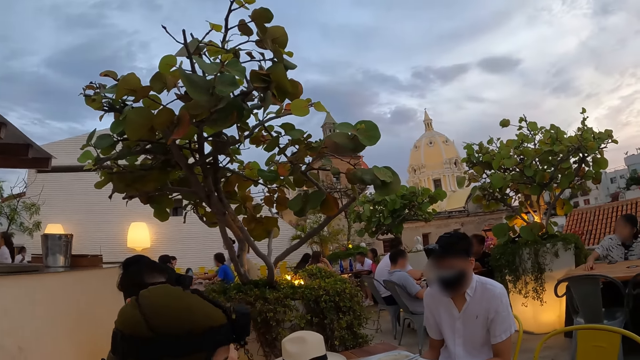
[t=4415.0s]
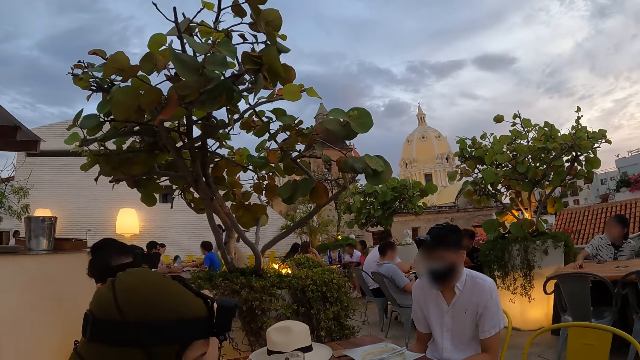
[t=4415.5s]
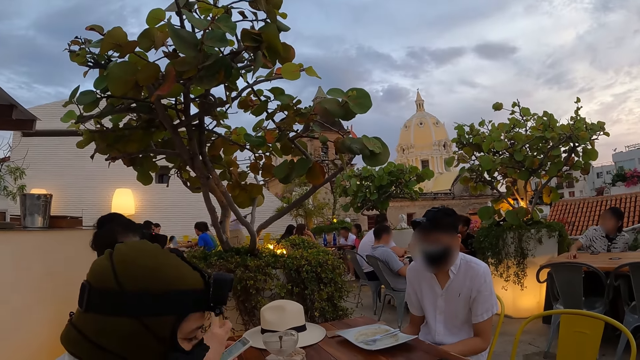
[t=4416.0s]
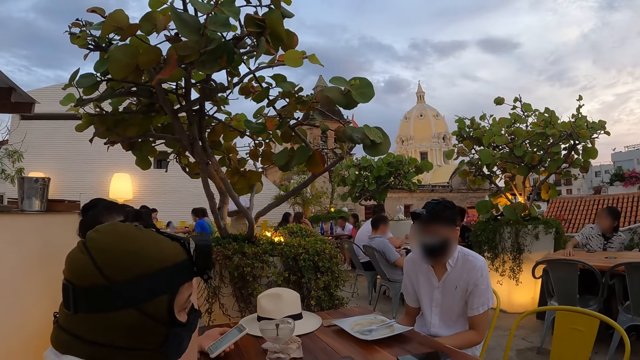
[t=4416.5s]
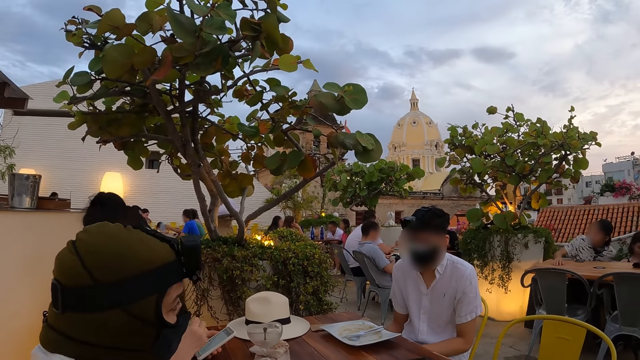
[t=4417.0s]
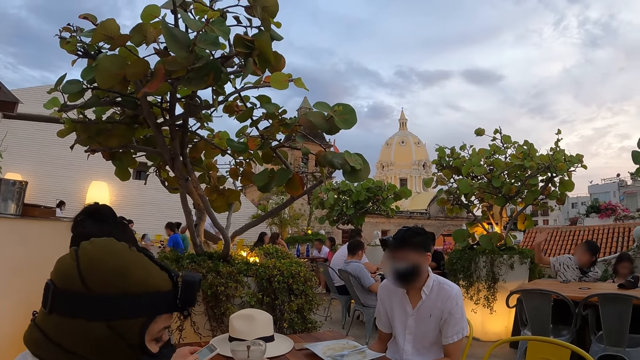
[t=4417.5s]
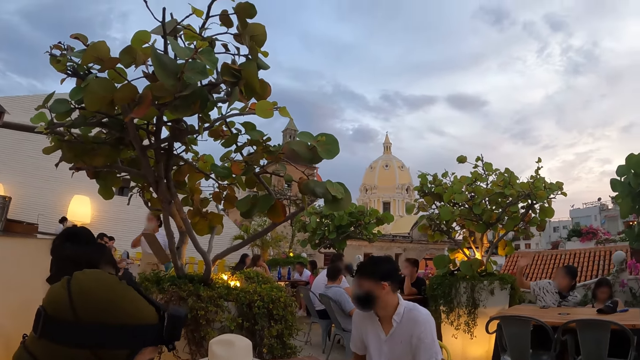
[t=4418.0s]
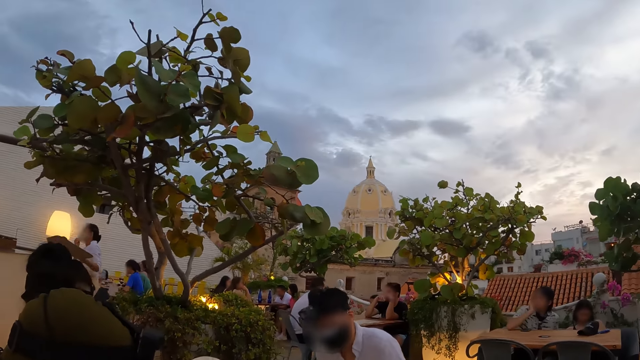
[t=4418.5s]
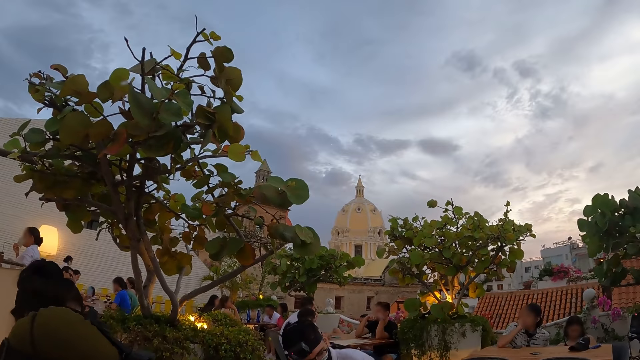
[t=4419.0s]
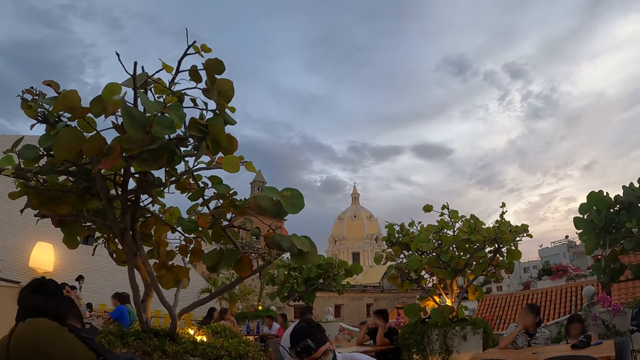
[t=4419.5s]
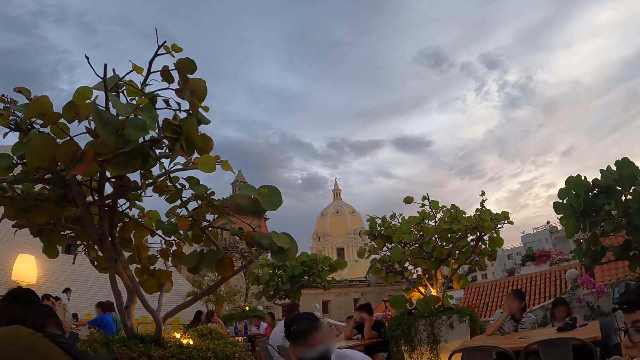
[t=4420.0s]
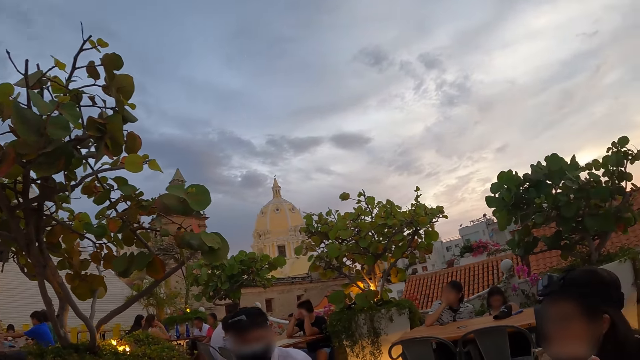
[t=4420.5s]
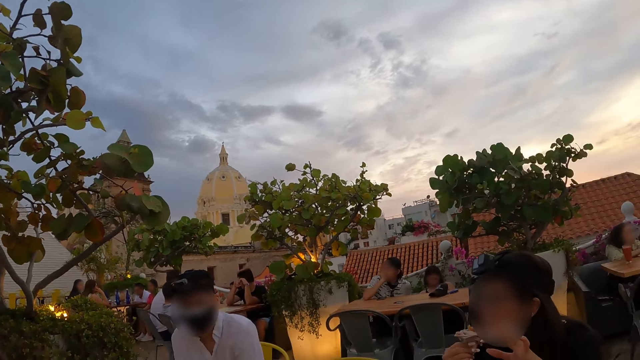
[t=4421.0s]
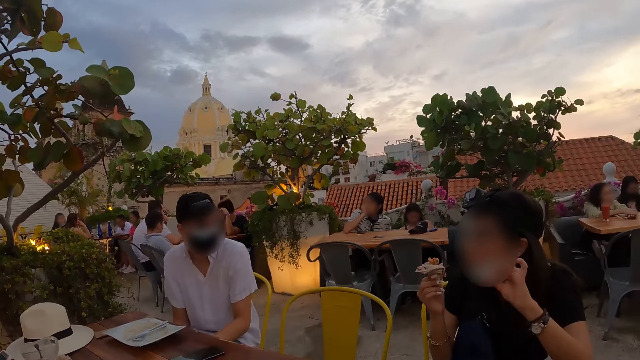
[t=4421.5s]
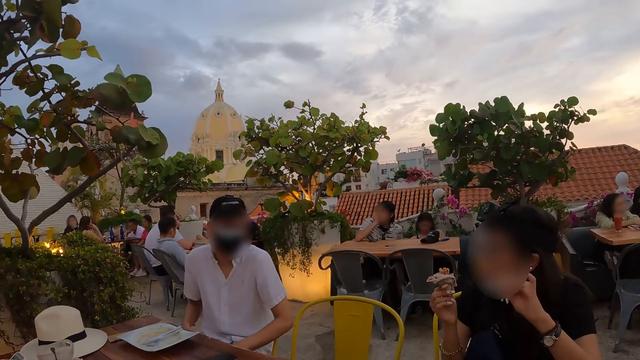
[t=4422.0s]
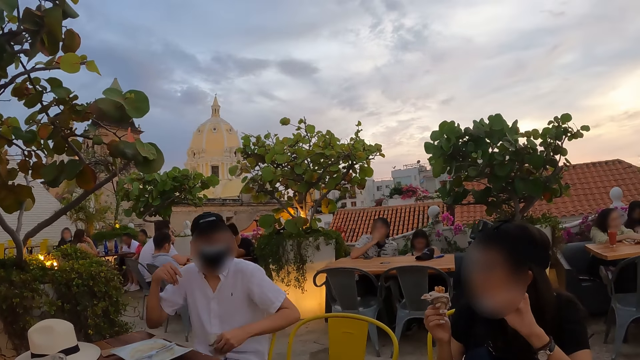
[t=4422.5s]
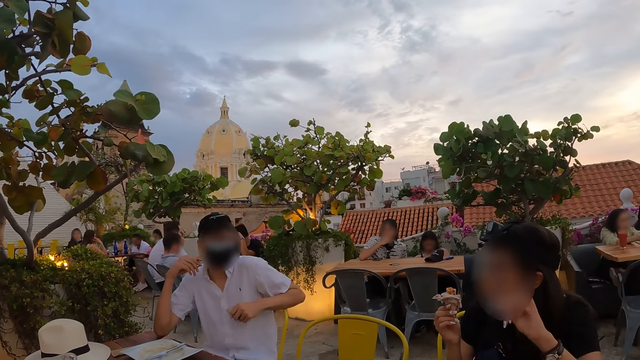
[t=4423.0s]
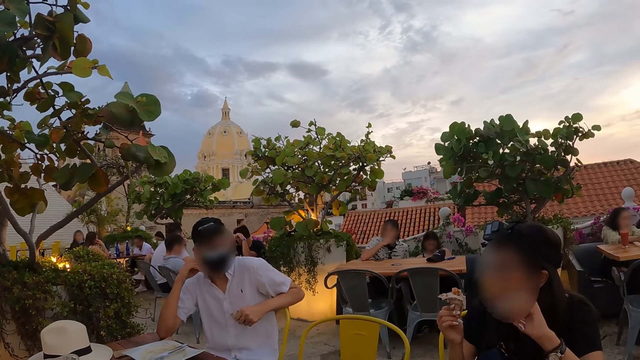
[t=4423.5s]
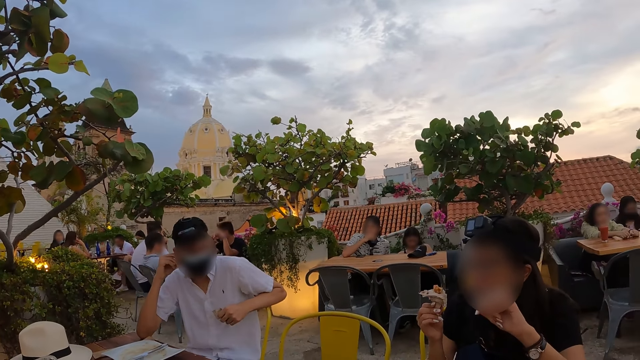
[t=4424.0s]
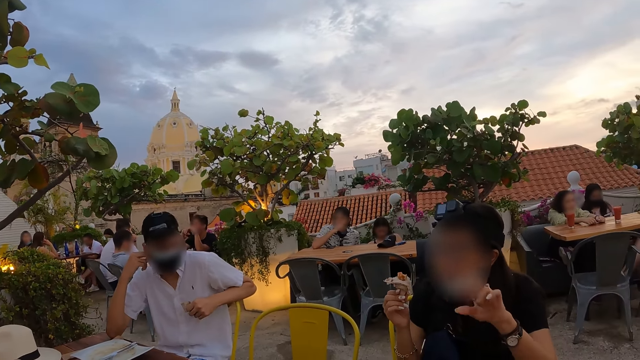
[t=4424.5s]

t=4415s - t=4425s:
A woman holds the phone in her left hand on the table. Another woman holds the sausage roll in her right hand. A man places his left hand on a chair in a restaurant.

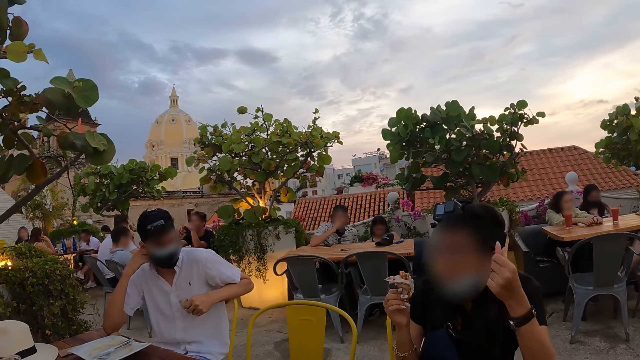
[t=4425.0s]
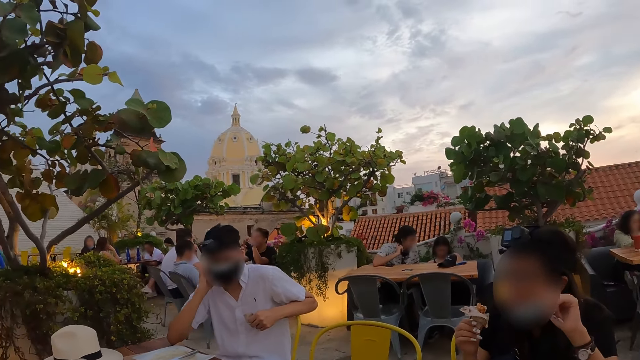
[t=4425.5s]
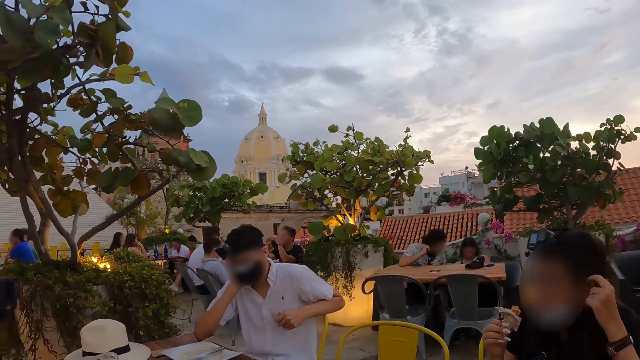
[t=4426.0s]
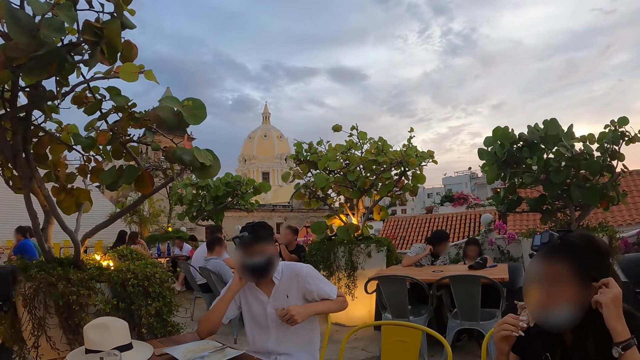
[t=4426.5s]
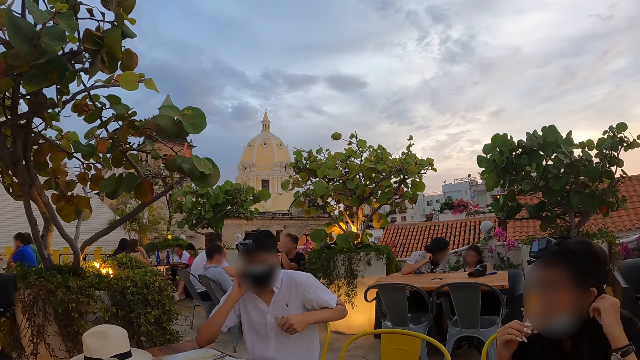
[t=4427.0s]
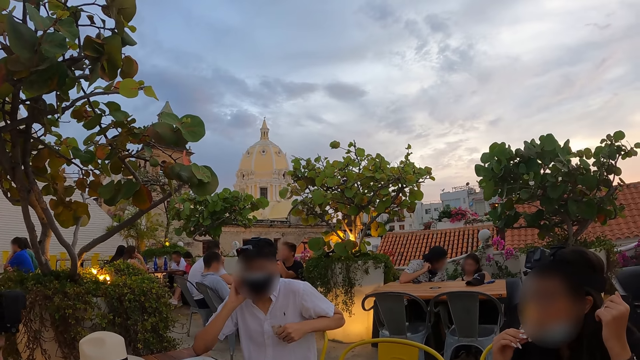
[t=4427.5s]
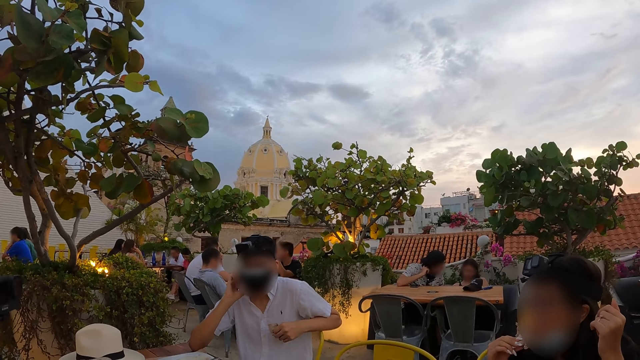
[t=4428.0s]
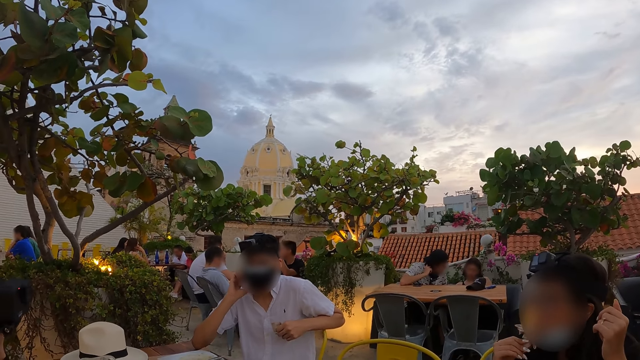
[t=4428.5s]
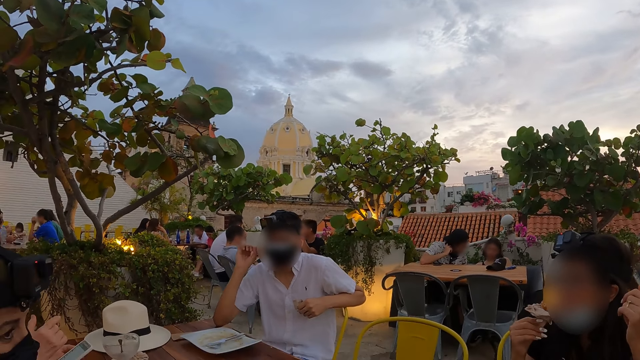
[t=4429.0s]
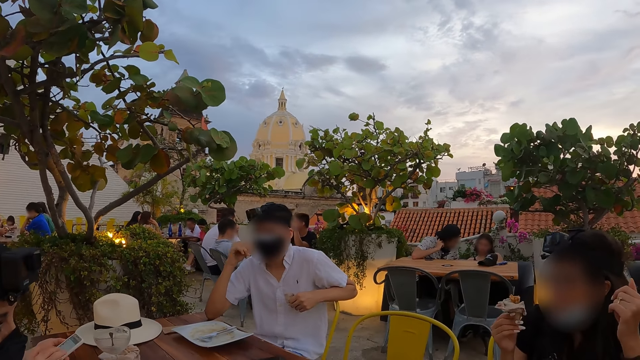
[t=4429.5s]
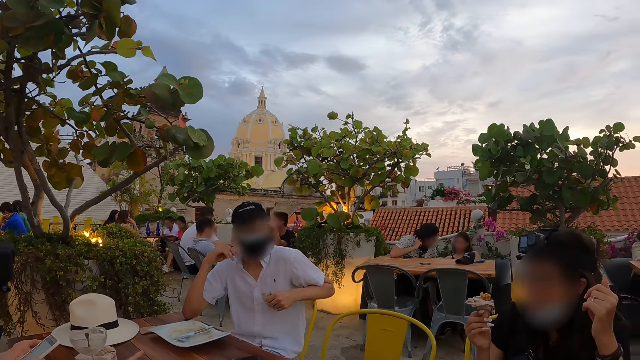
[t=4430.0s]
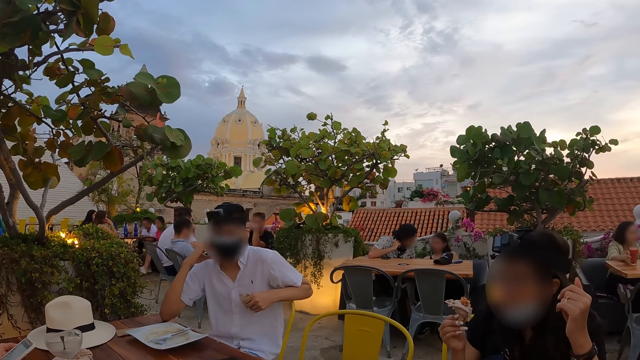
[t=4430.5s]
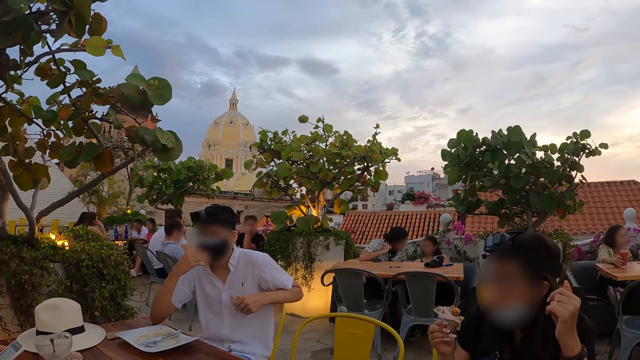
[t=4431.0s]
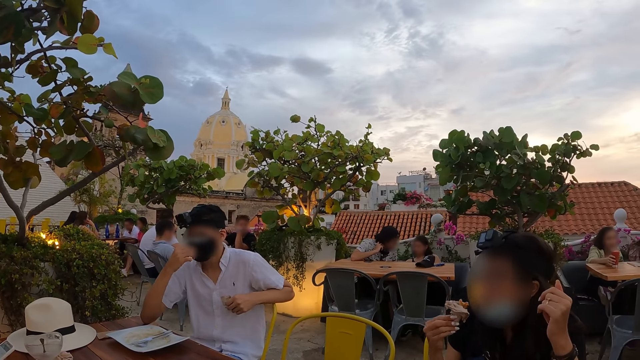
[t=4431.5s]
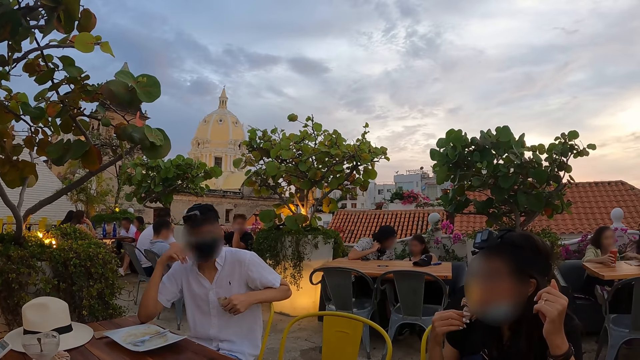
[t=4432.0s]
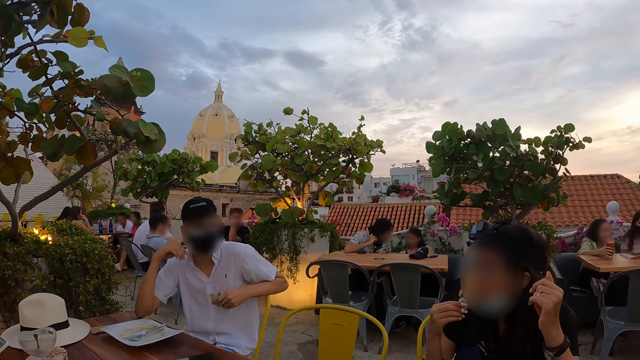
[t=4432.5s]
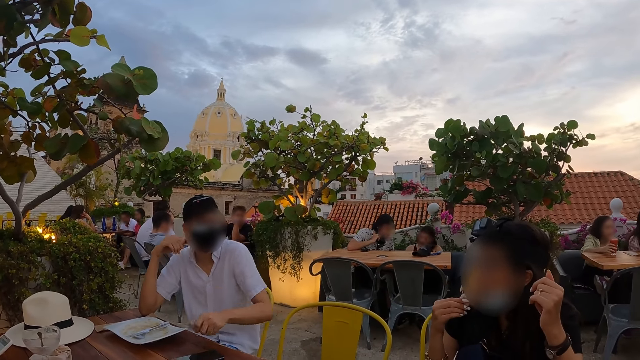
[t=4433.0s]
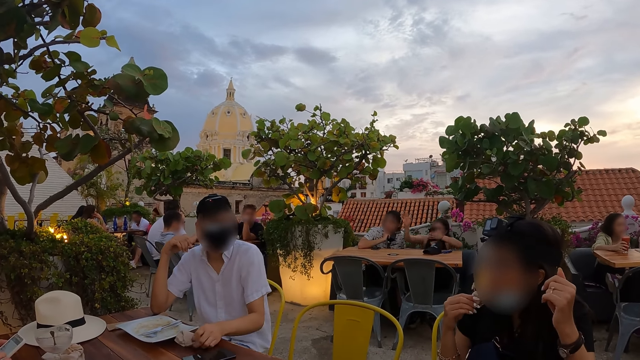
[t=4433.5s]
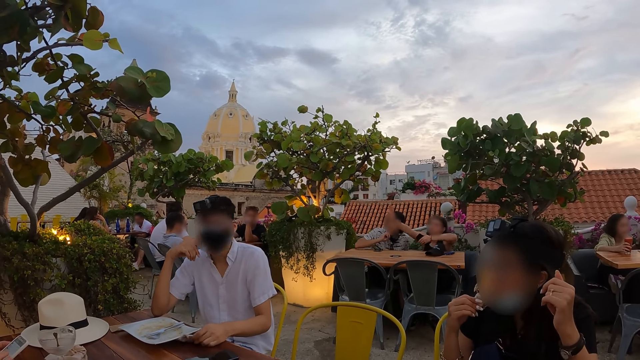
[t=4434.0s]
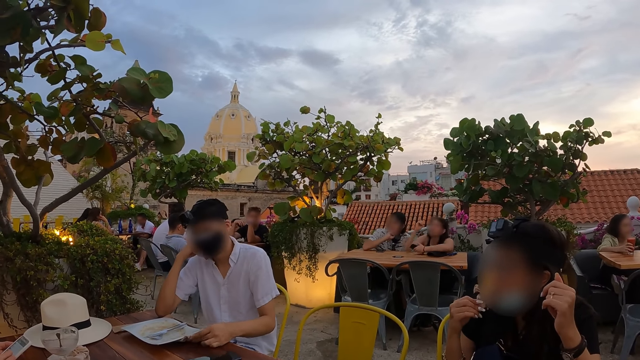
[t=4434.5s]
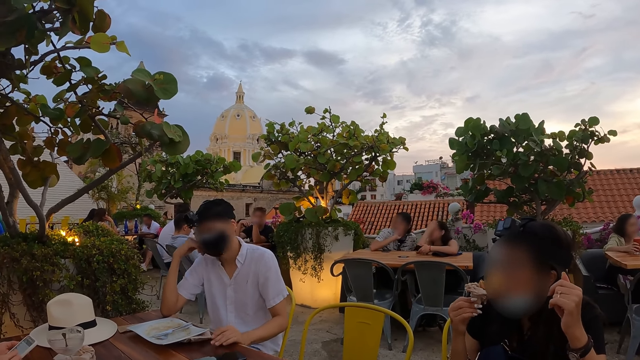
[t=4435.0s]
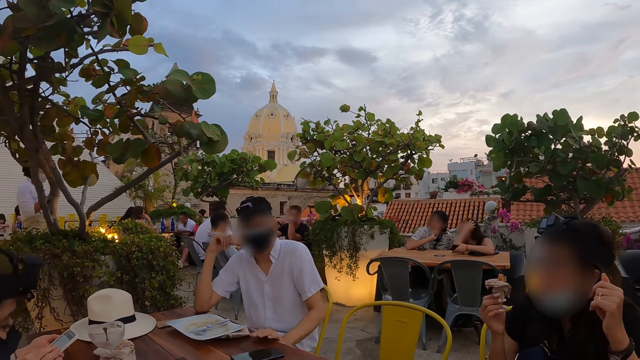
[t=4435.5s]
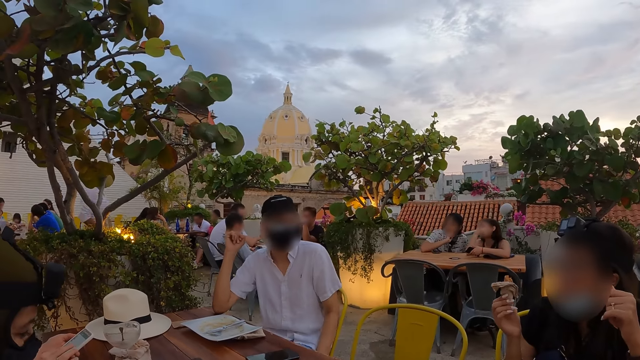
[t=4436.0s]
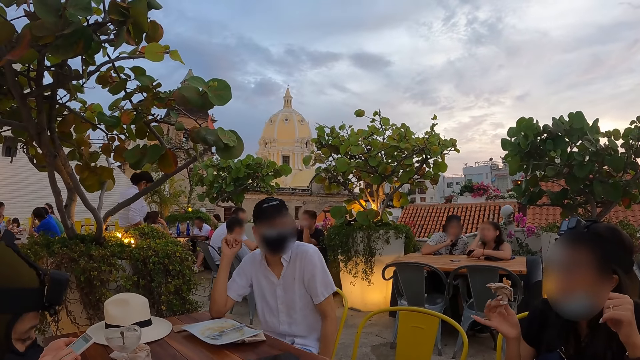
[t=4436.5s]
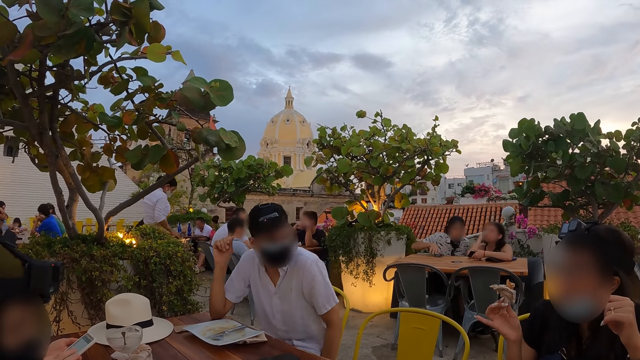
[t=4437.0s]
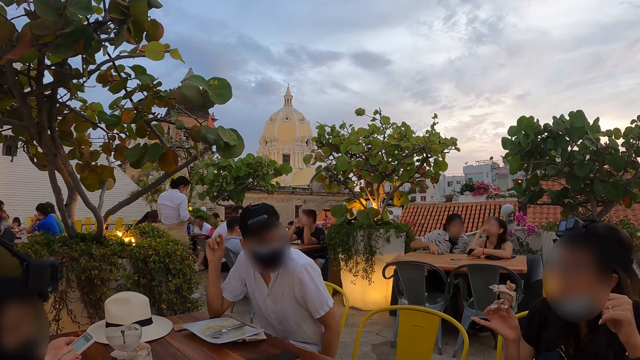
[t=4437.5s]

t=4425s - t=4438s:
A woman moves the hand. The woman eats from the sausage roll in her right hand. The camera wearer looks at a man. The man touches the facemask. The man puts something on the table. The man holds a napkin on the table with his left hand. The camera wearer removes his left hand from the napkin on the table. He looks at the man.
